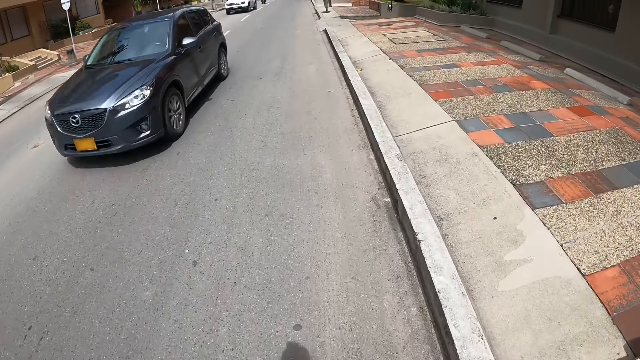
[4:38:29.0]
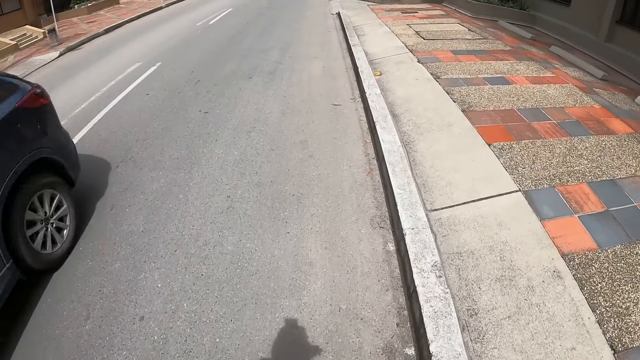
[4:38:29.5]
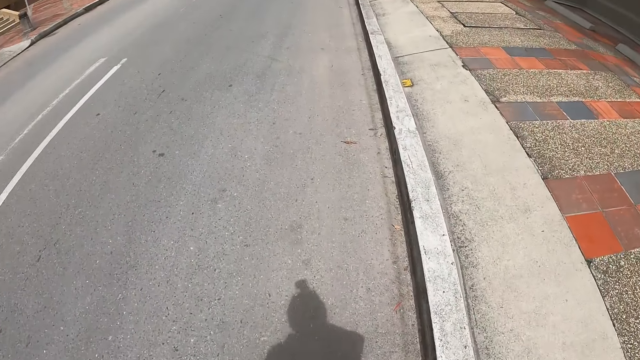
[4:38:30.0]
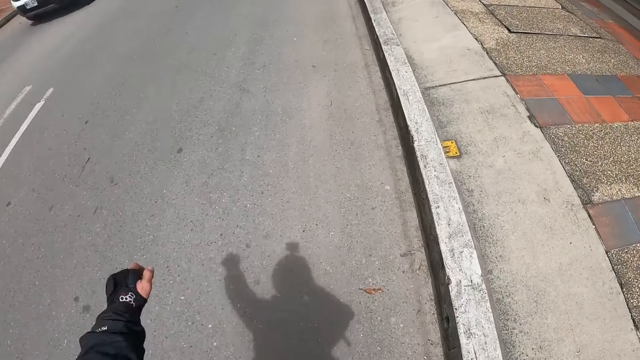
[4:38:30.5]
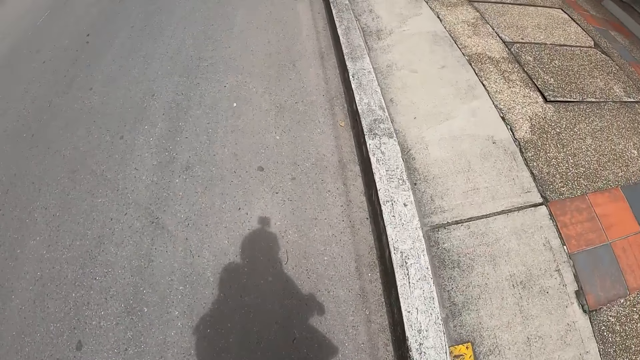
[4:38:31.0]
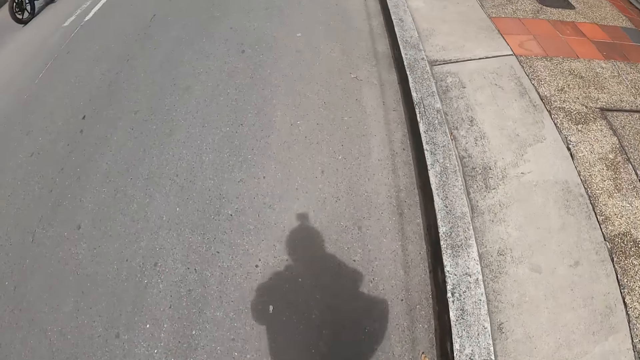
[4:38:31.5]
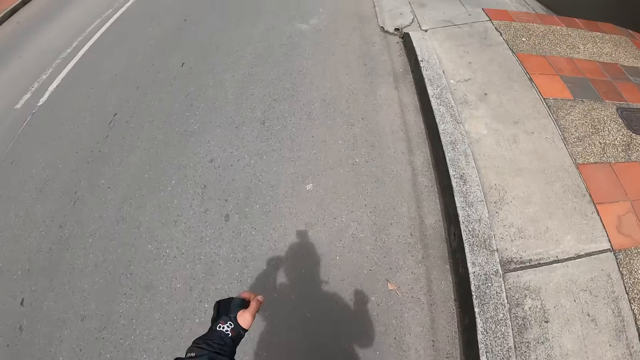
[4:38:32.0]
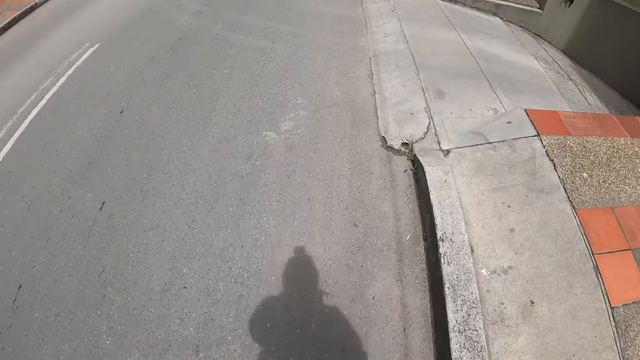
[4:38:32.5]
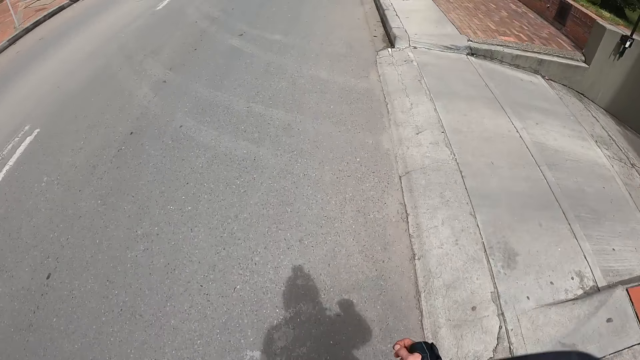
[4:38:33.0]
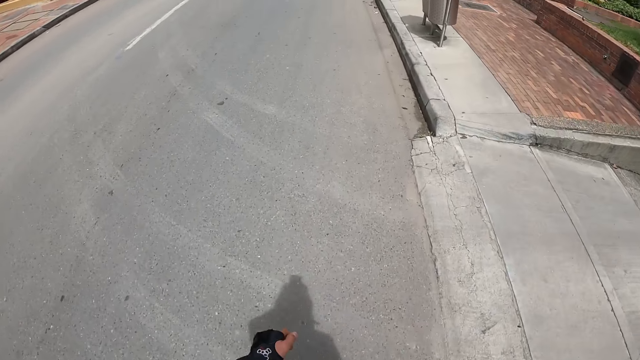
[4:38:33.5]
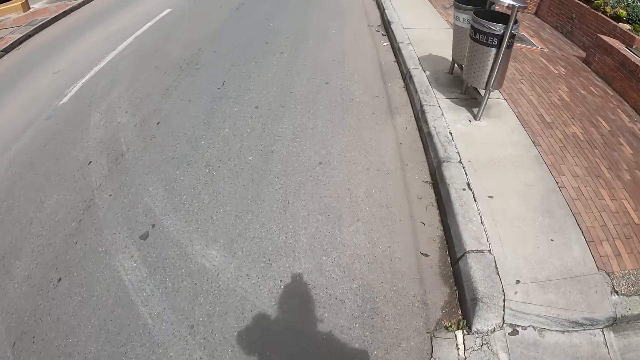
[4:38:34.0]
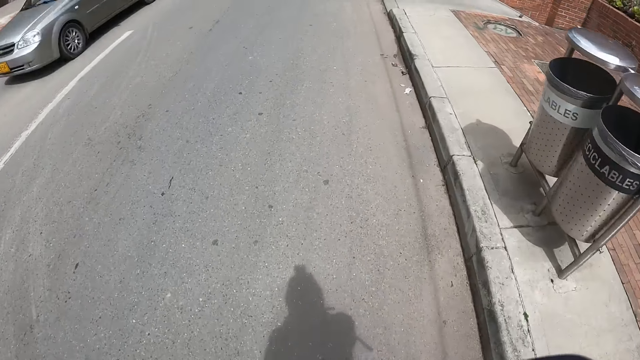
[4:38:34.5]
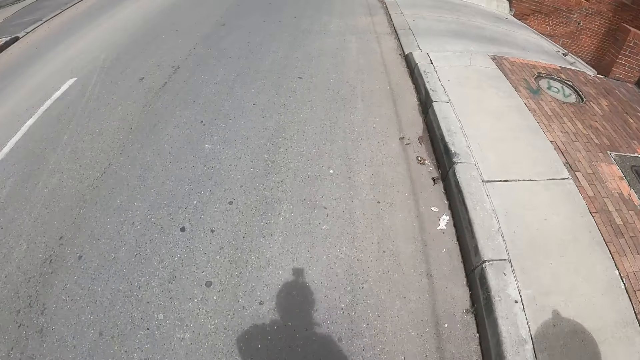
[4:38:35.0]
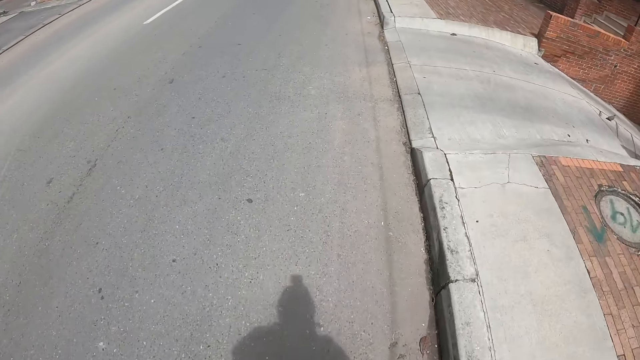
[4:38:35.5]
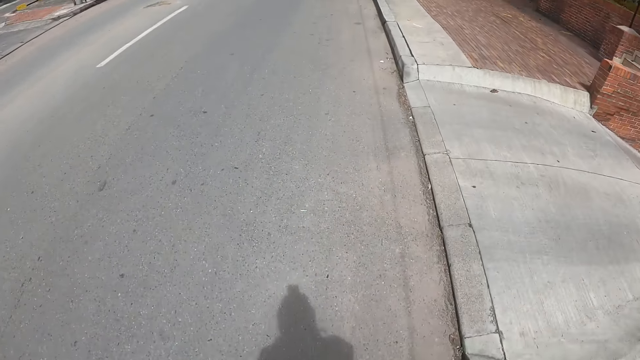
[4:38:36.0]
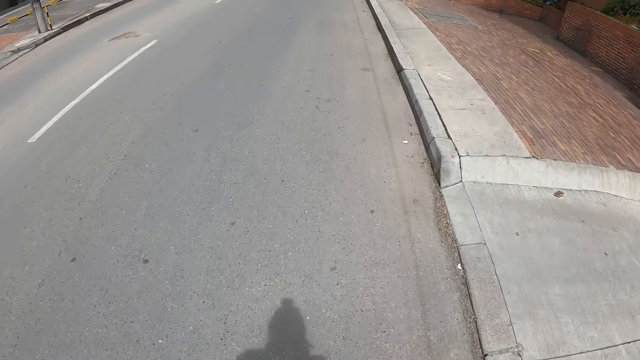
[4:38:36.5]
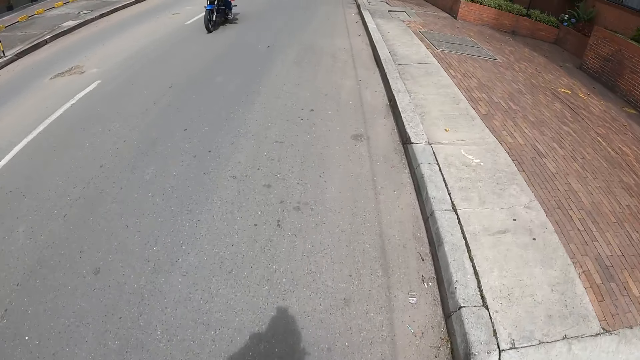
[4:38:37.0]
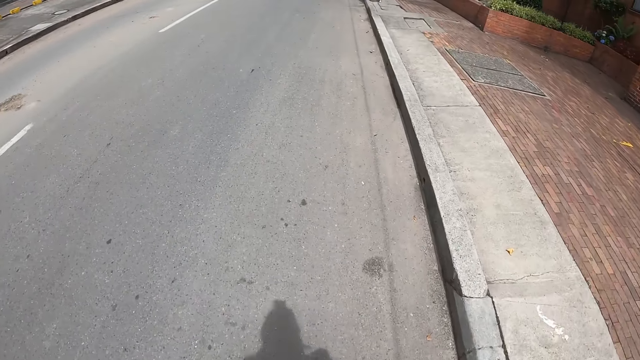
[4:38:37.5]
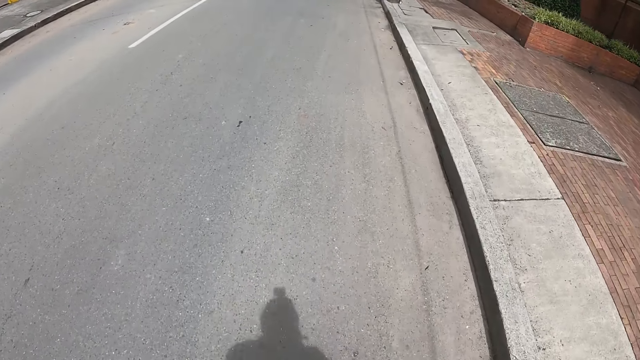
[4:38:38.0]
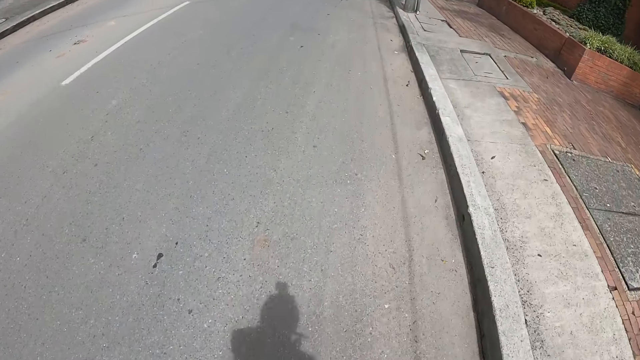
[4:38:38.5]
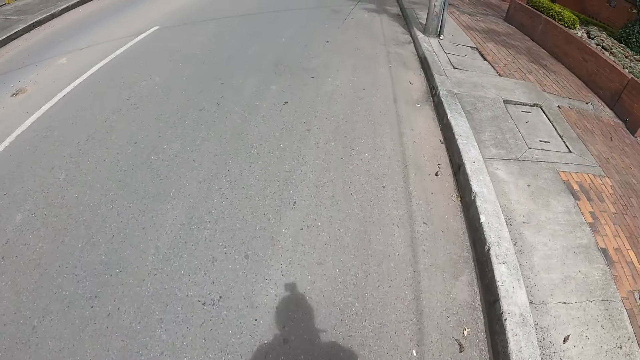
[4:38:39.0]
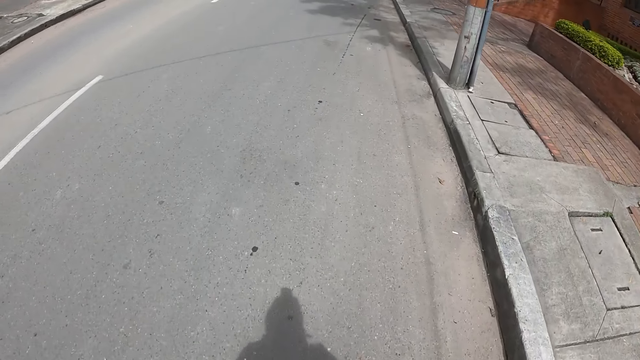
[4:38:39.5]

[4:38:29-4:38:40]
A black car drives past the camera wearer. A white car drives past the camera wearer. A grey car drives past the camera wearer. Another man rides a motorbike past the camera wearer.

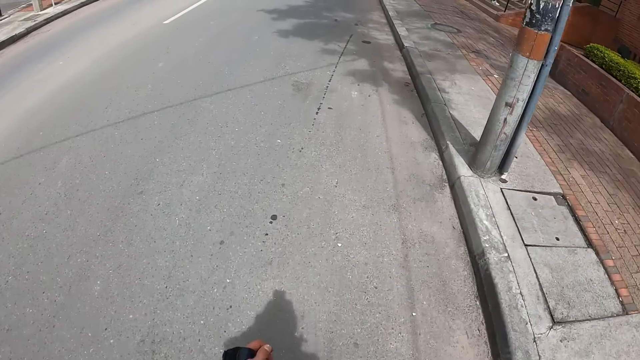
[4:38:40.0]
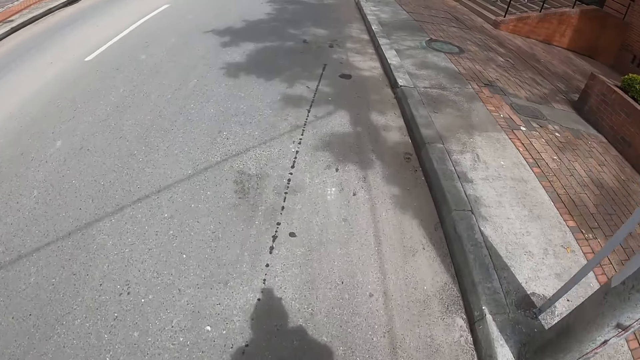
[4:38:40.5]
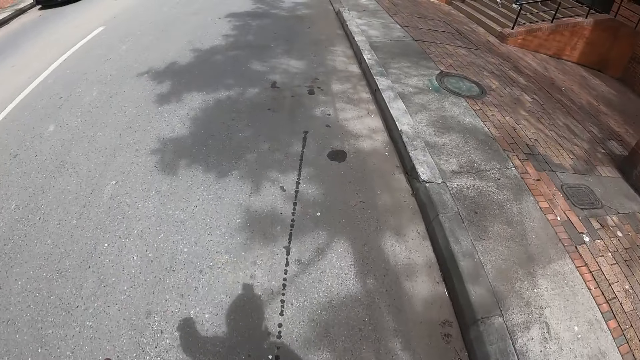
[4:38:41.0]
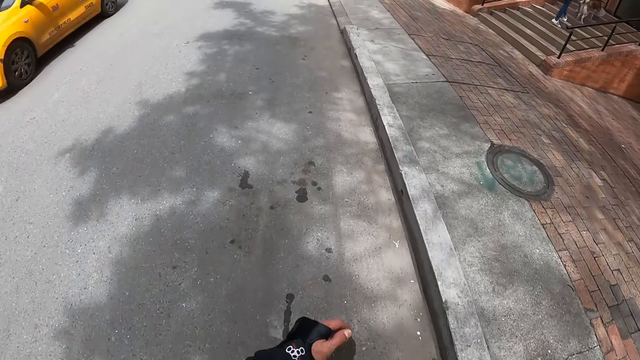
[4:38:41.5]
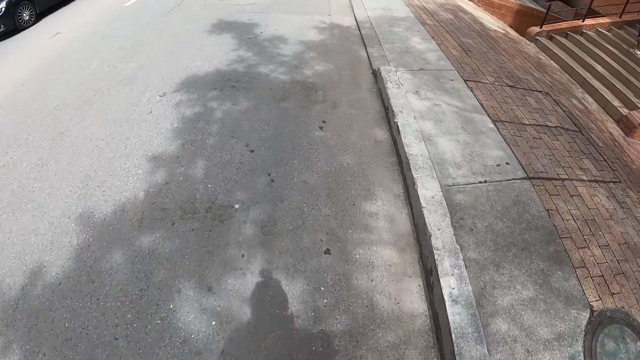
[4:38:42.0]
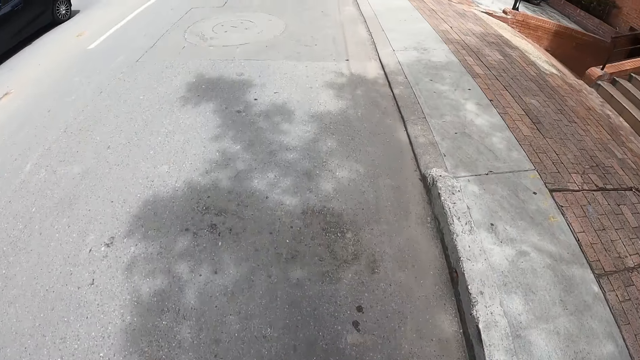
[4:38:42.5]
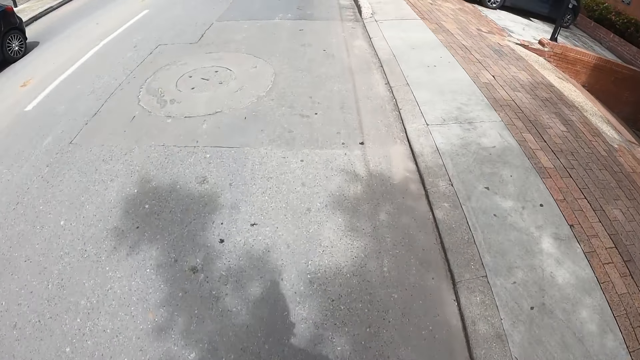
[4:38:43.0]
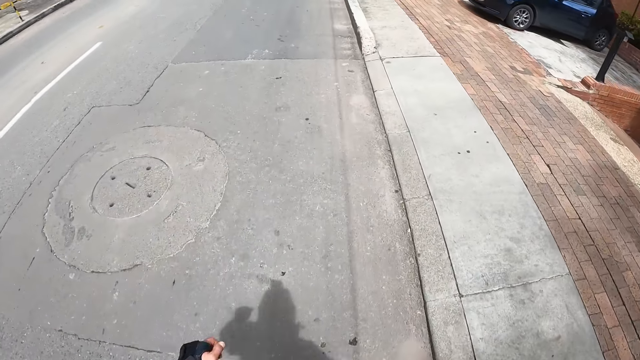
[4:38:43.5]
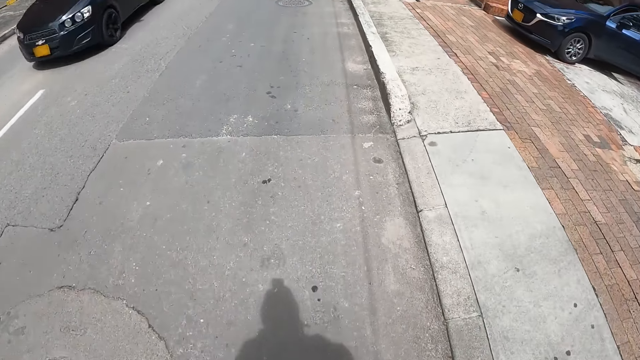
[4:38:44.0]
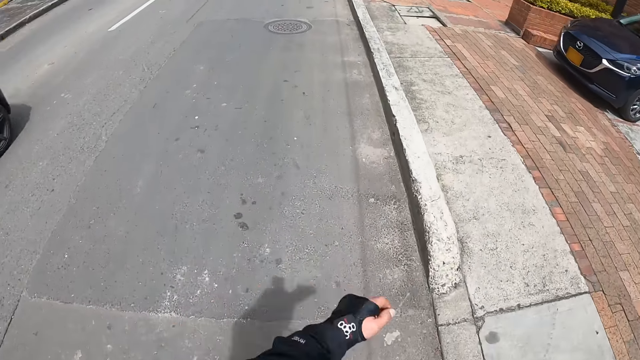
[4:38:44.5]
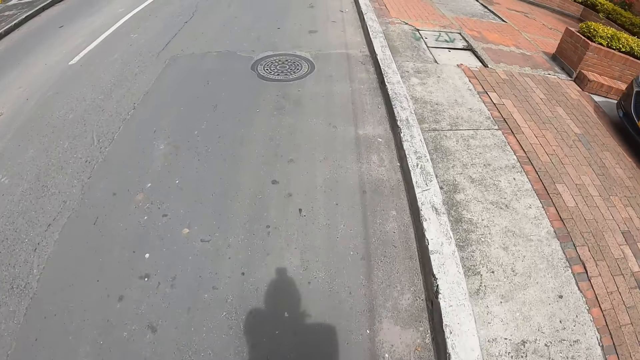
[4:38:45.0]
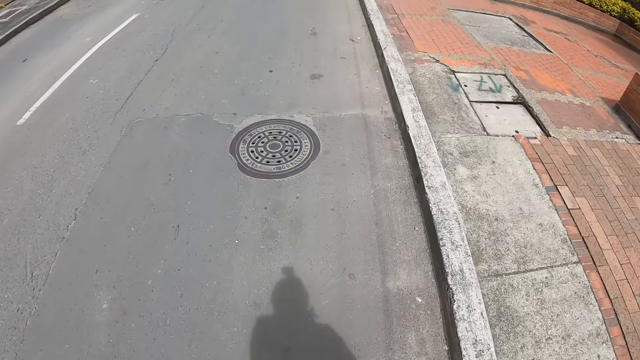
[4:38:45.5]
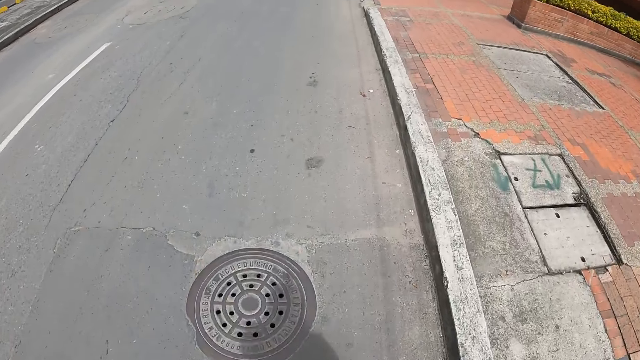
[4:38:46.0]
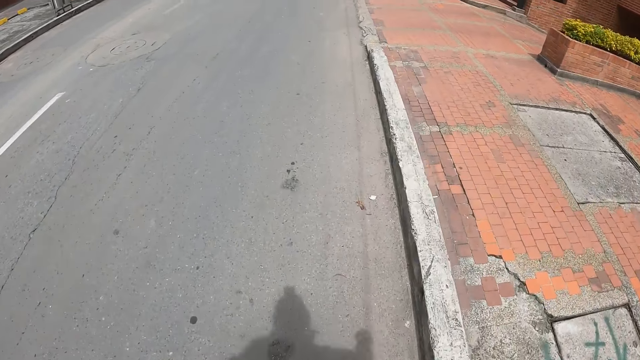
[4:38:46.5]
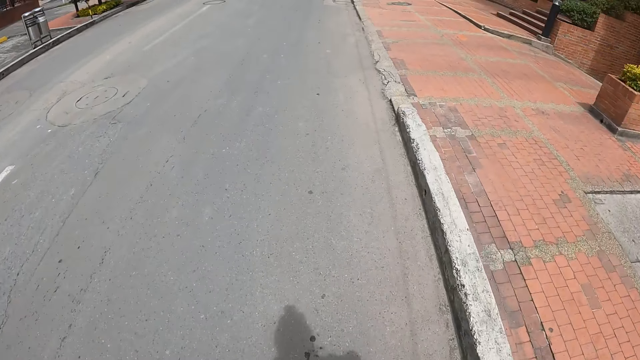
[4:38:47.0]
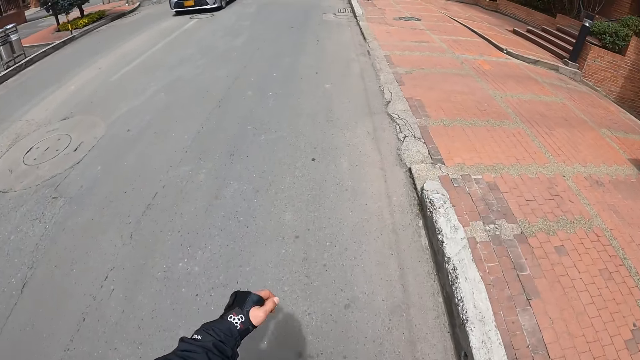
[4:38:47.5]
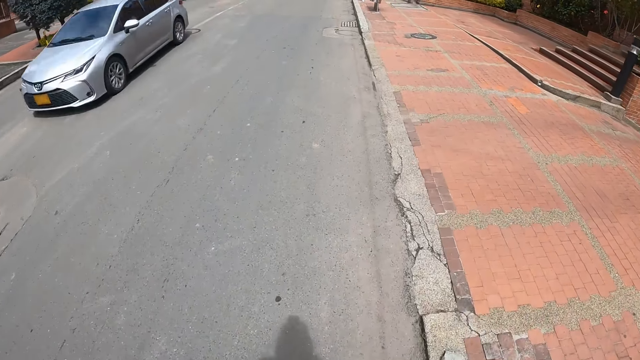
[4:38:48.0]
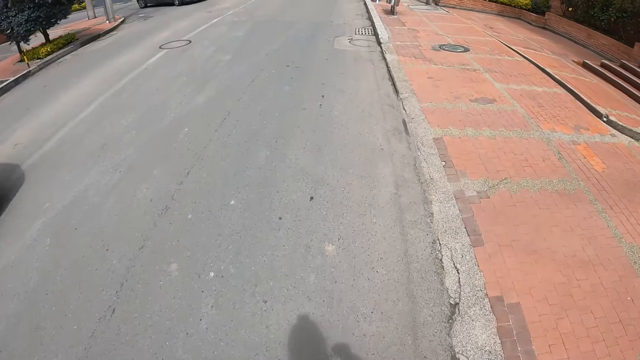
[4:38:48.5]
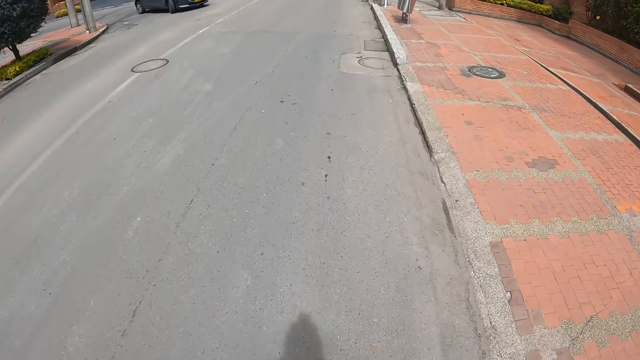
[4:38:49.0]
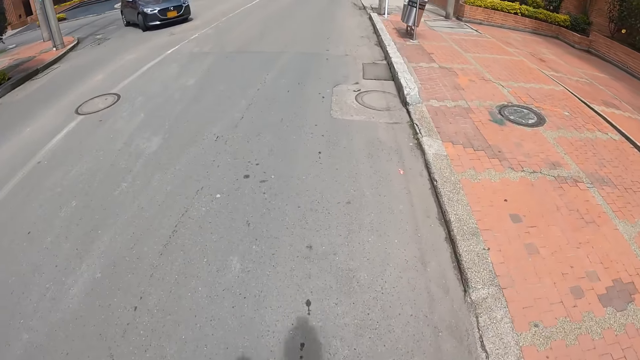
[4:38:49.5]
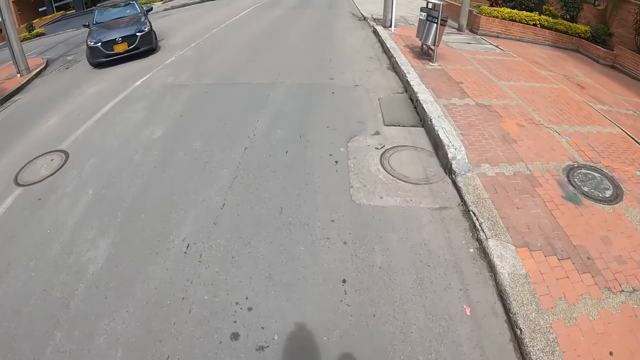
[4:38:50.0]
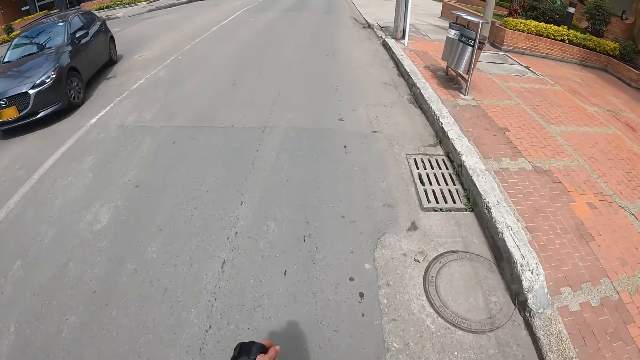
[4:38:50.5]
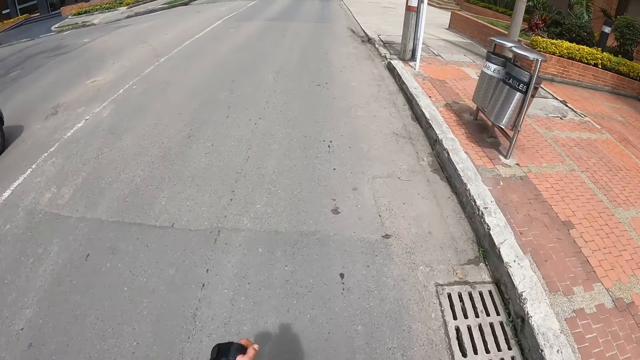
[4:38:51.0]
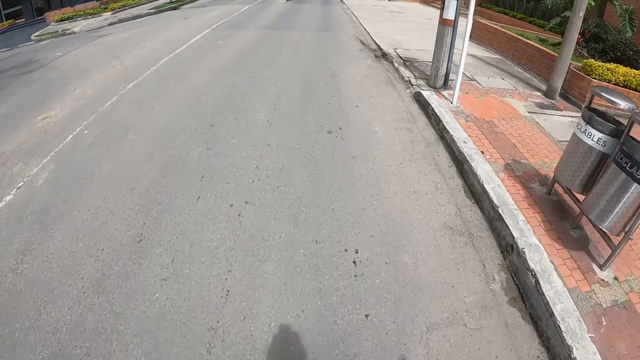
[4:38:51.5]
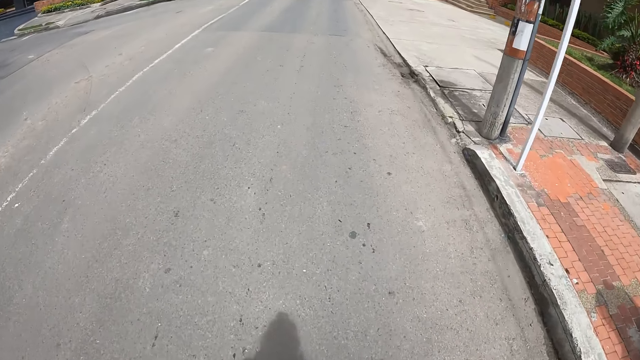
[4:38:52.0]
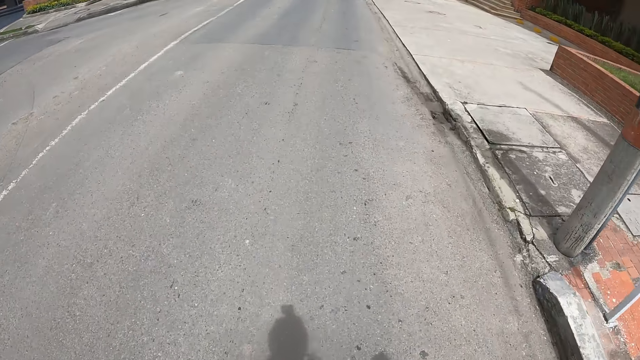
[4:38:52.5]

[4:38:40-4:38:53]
A yellow car drives past the camera wearer. A black car drives past the camera wearer. A silver car drives past the camera wearer. A black car drives past the camera wearer.
